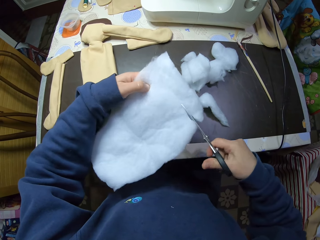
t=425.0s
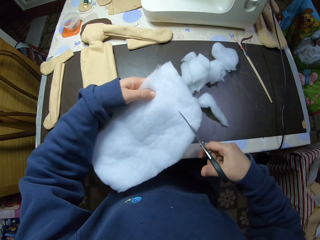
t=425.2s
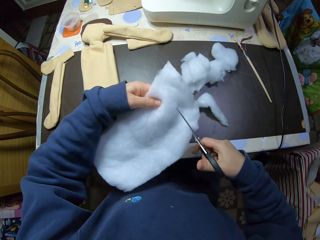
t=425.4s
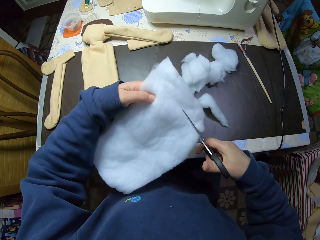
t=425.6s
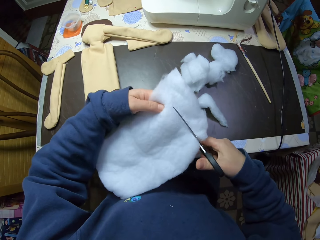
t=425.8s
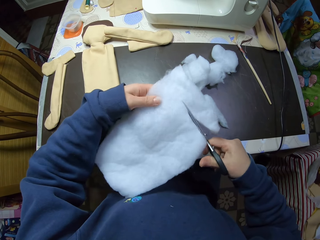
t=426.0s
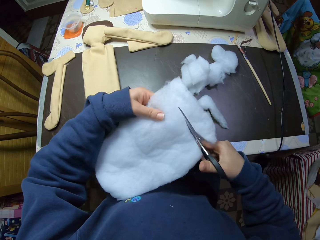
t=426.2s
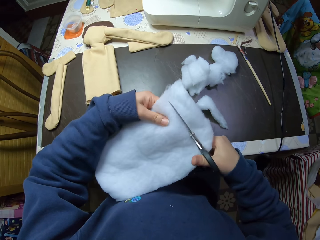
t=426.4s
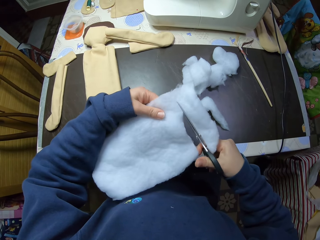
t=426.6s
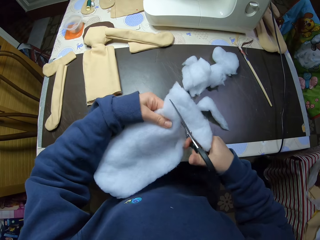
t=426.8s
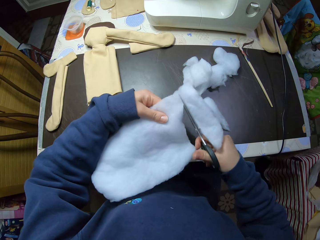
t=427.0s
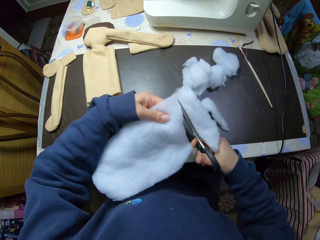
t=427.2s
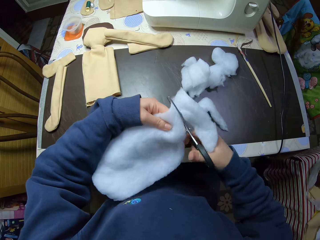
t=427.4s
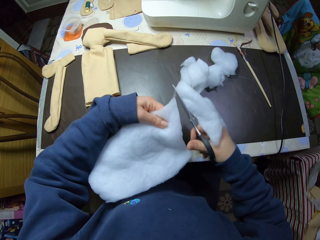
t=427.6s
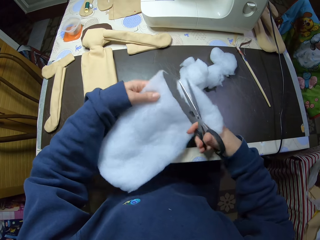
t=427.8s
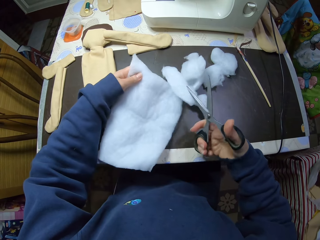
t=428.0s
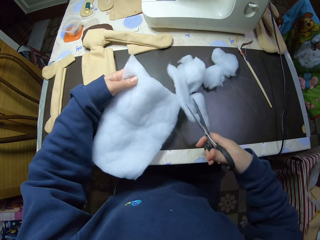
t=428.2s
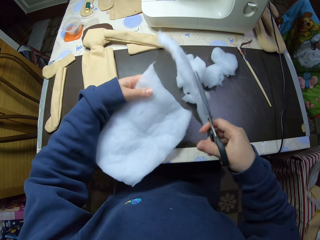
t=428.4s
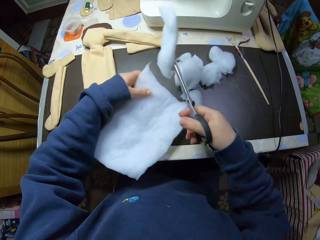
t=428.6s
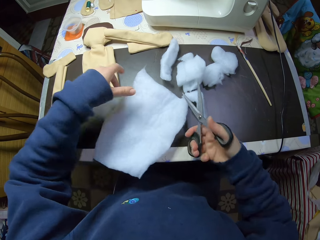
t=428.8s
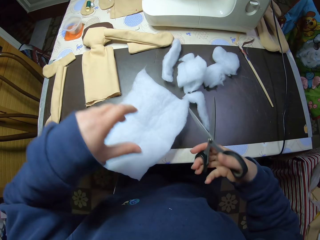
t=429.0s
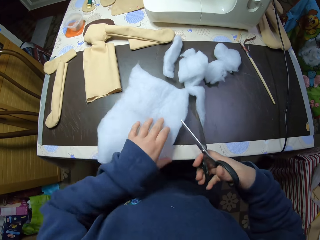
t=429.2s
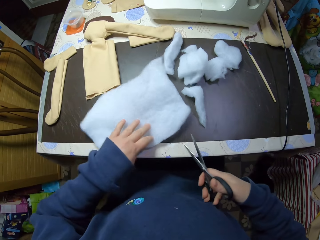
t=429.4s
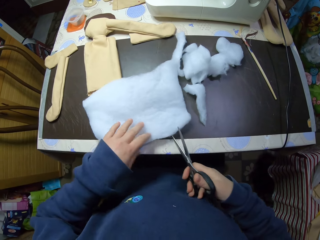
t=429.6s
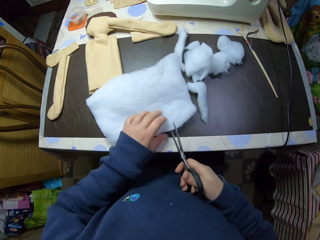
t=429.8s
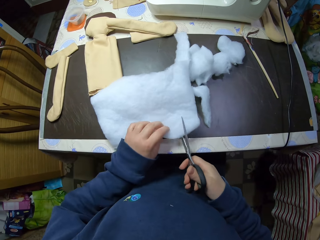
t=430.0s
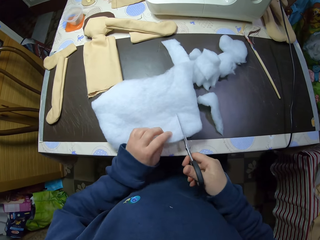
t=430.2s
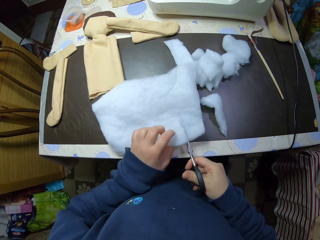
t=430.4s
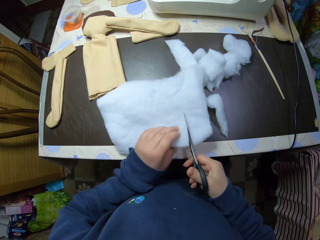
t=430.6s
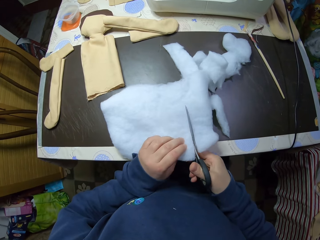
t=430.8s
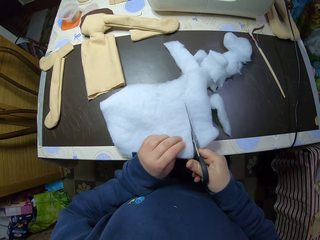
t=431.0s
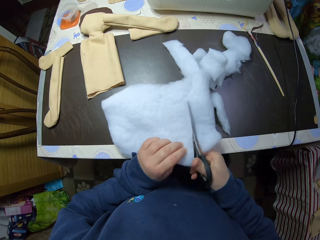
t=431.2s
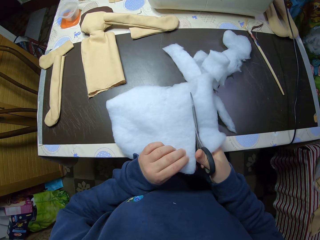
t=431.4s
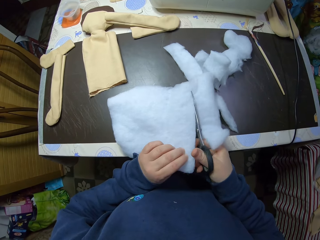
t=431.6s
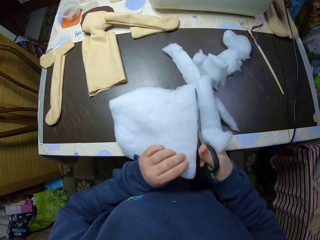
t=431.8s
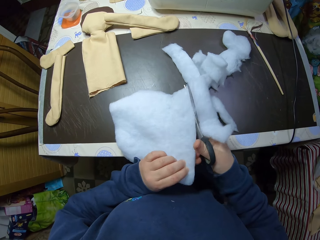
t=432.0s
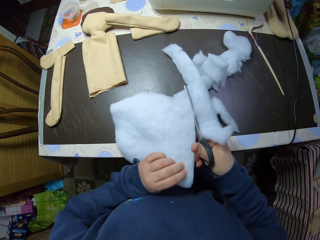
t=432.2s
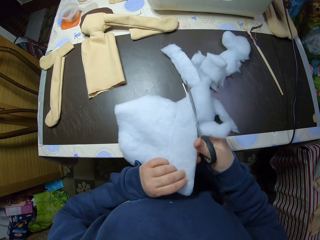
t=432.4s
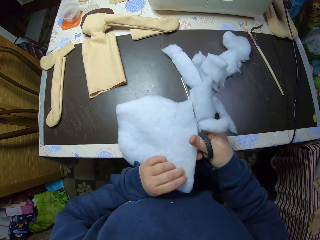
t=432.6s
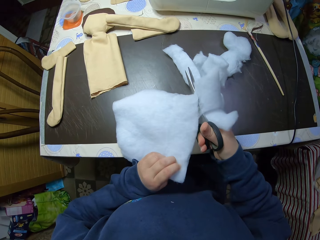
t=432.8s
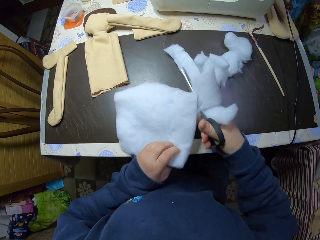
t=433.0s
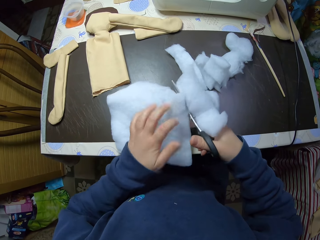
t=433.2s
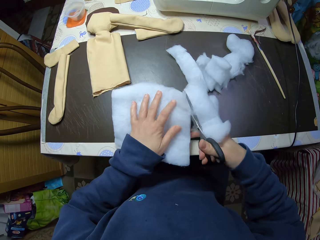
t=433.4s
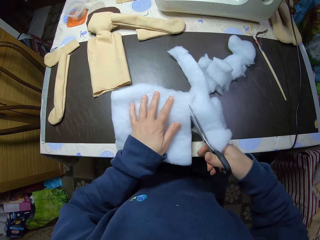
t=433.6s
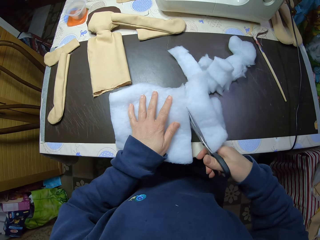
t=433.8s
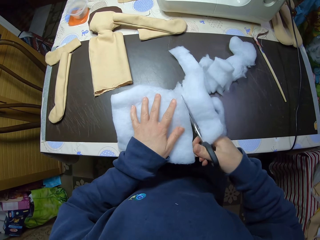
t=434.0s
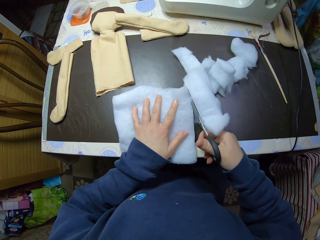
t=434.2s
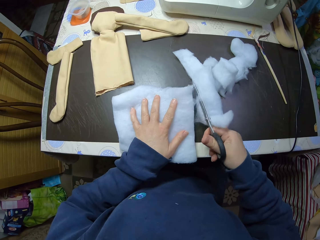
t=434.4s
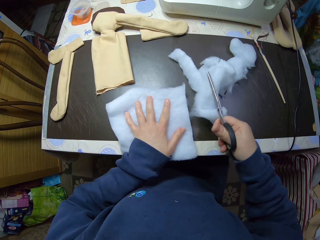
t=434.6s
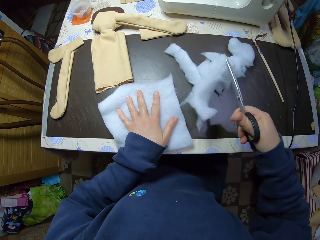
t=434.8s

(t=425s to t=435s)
The camera wearer cuts the wool with the scissors. He drops the cotton wool pad on the table. He turns the cotton wool pad with his left hand. He cuts the cotton wool pad into pieces with the scissors and holds the cotton wool pad with his left hand.

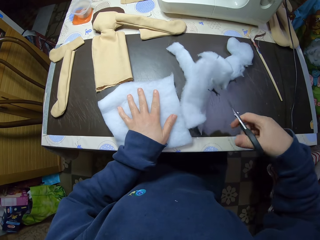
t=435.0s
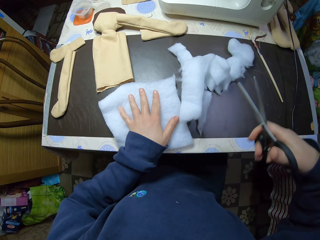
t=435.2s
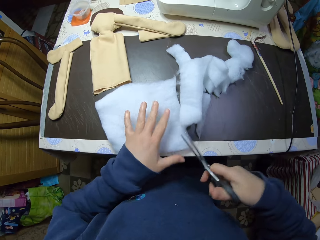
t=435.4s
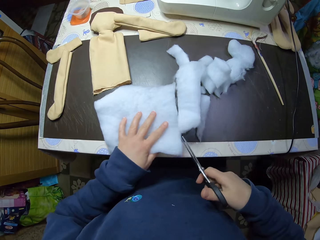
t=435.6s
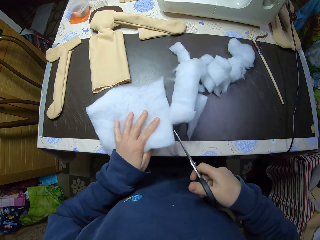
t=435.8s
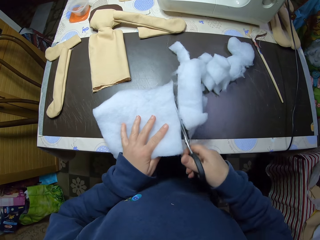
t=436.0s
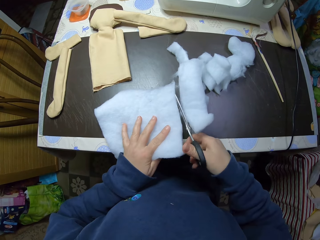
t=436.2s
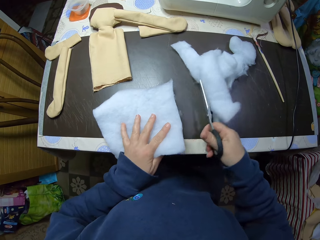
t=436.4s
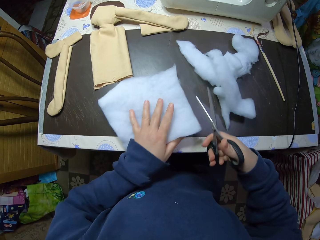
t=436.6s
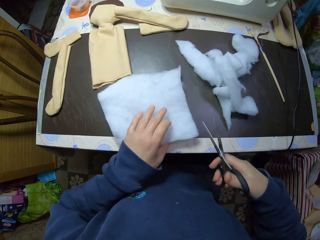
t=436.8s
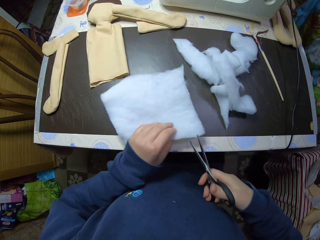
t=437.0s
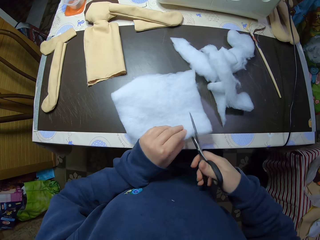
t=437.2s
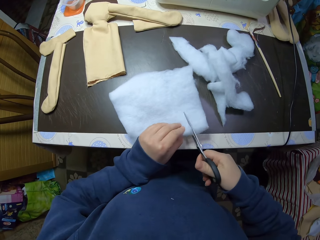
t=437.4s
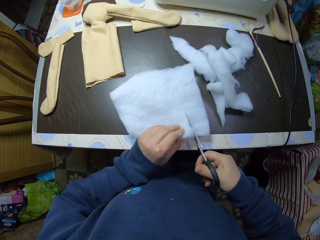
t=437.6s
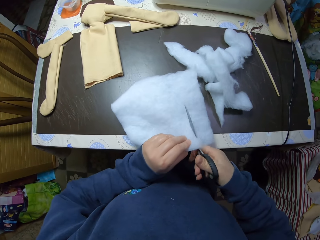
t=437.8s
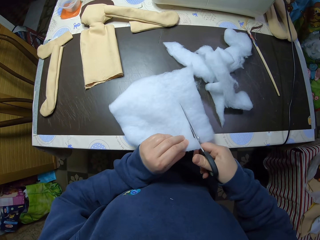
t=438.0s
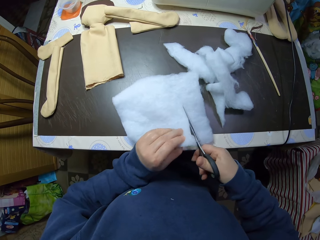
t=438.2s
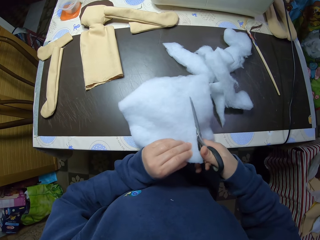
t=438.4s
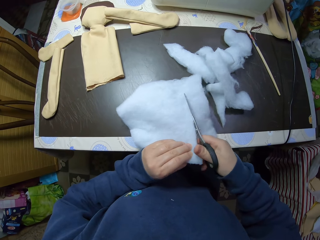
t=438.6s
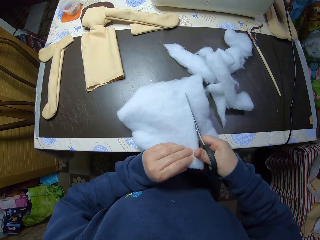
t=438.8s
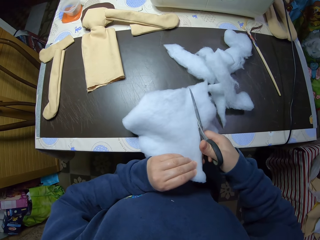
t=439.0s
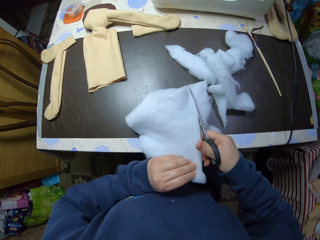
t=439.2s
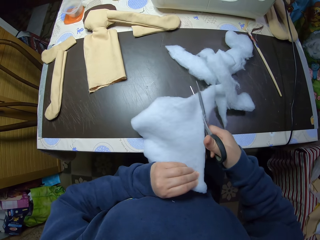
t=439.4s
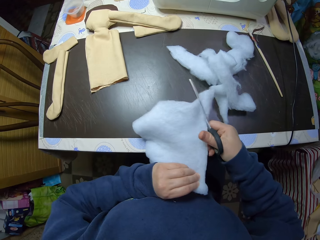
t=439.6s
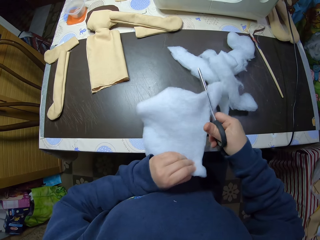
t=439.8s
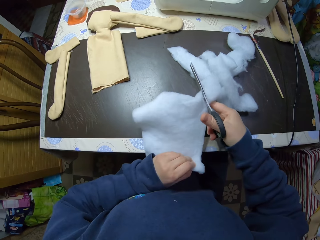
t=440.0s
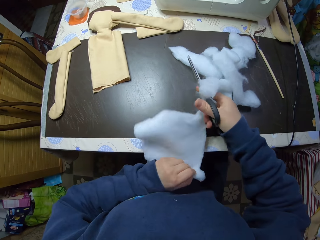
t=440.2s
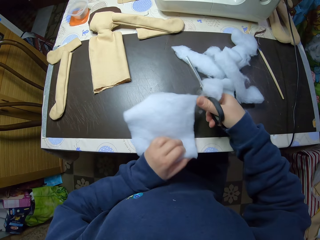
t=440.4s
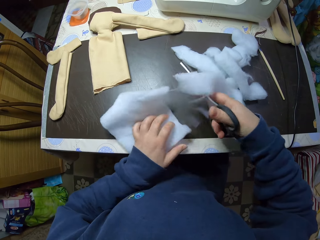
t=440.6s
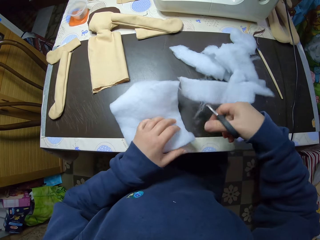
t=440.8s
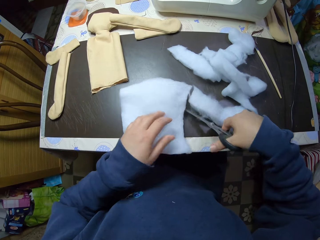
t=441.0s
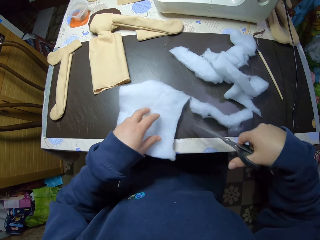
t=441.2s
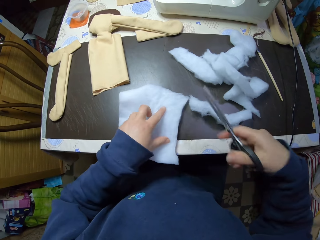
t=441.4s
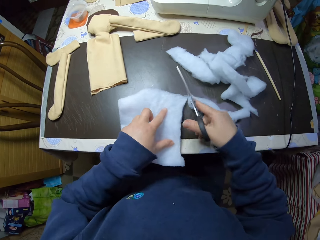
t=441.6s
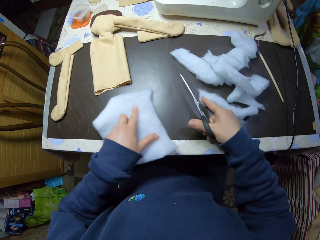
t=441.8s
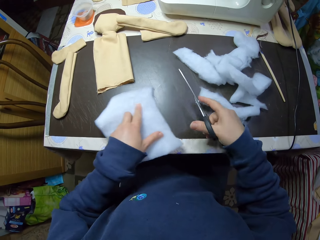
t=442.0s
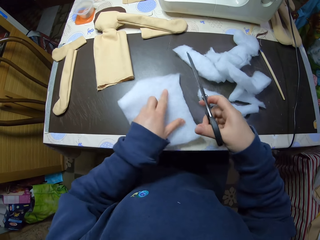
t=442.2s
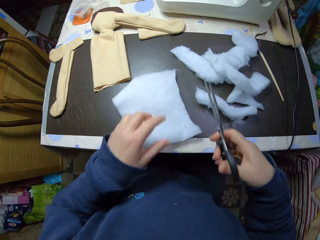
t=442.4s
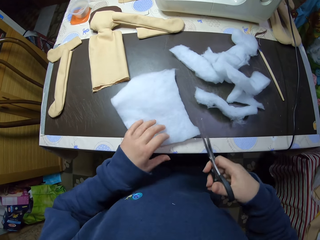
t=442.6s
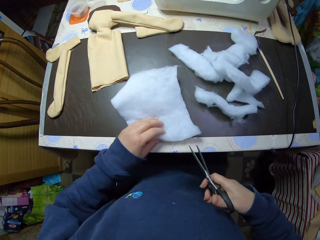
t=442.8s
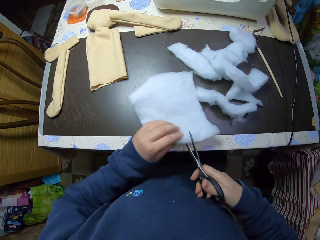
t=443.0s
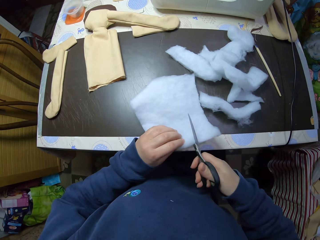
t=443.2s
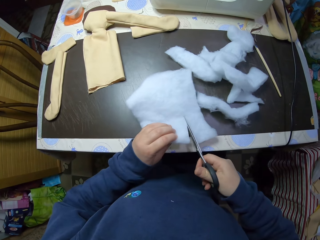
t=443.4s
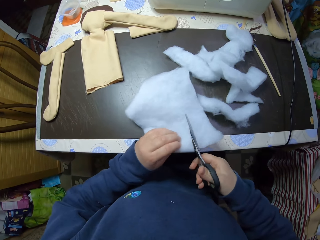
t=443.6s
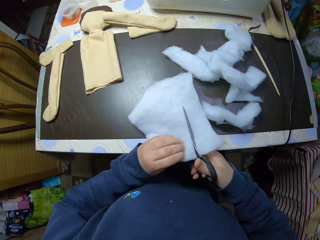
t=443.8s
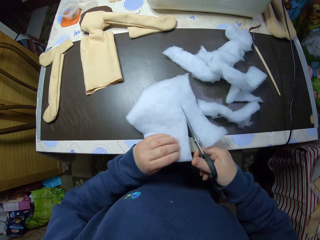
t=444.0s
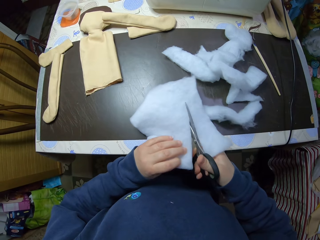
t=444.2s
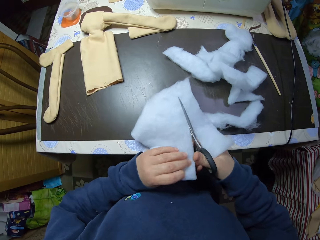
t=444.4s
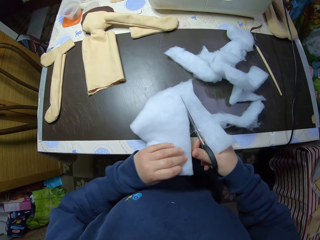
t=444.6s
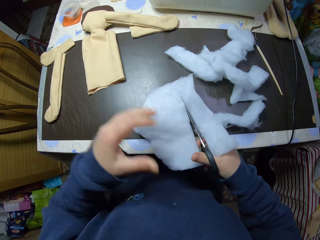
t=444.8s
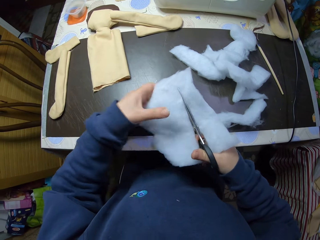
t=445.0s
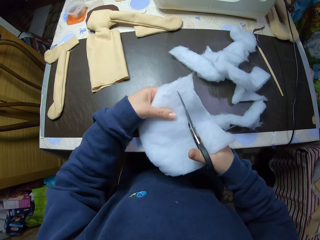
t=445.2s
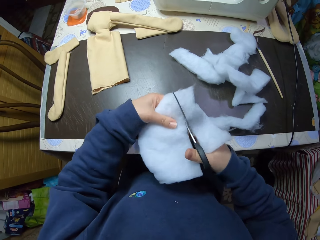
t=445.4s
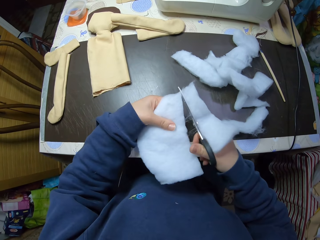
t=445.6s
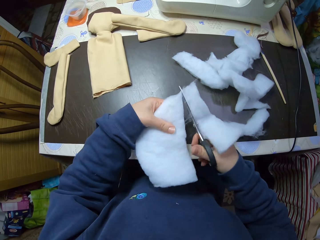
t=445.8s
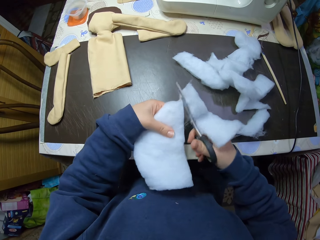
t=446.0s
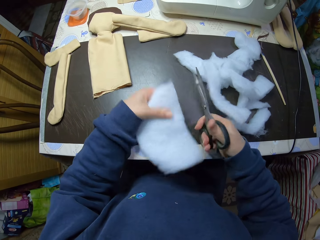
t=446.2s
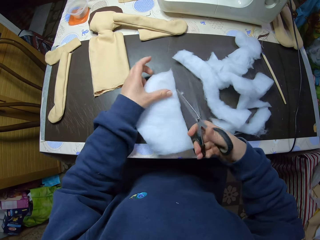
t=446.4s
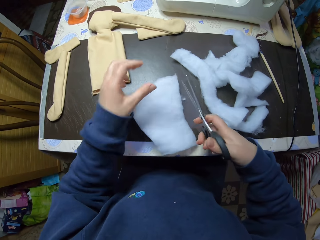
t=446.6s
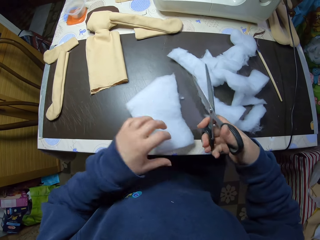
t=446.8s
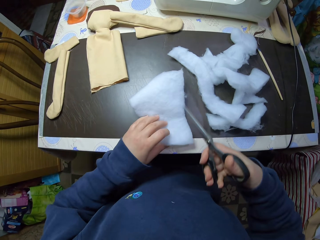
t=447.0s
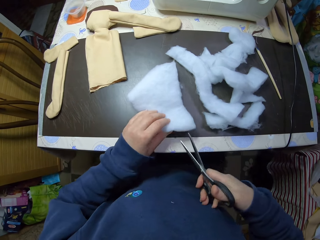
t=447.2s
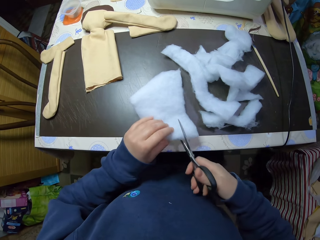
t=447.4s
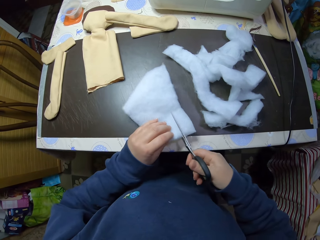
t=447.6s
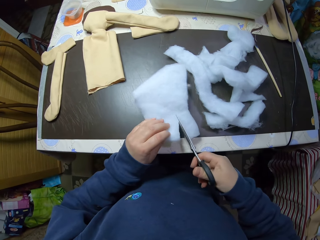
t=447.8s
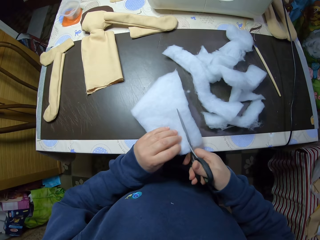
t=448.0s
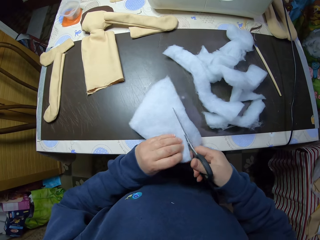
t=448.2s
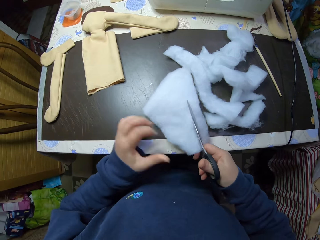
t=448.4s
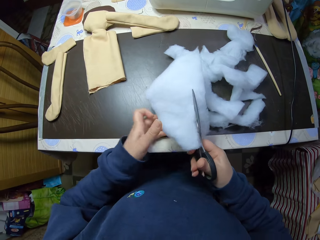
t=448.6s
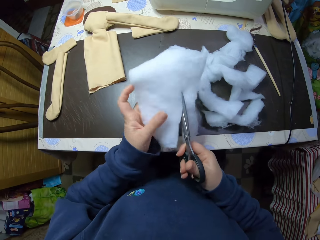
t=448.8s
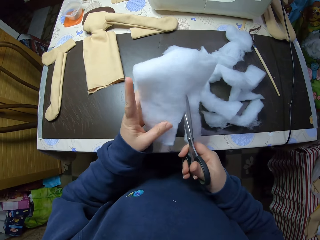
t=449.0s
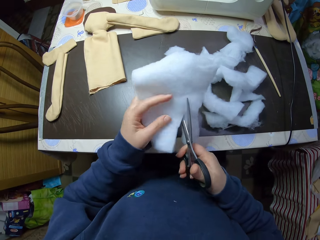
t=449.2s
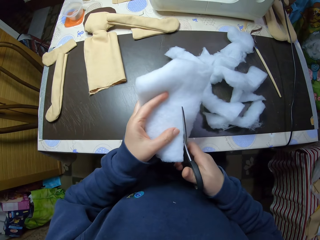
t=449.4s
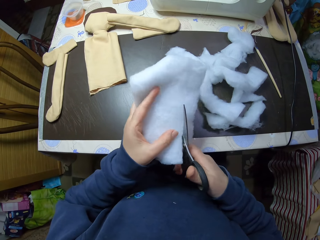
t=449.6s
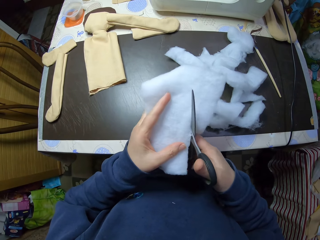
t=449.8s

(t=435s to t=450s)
The camera wearer cuts the wool with the scissors repeatedly.
